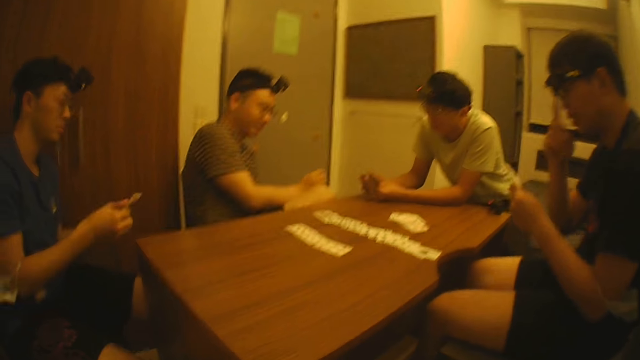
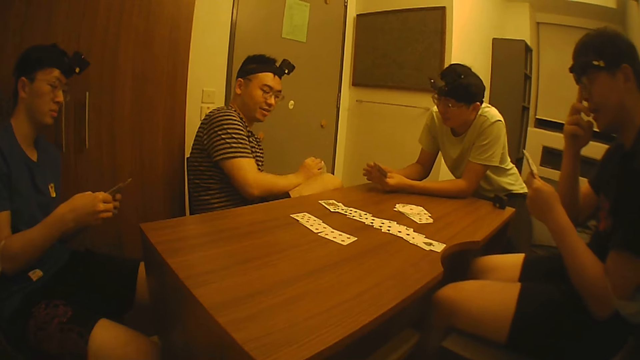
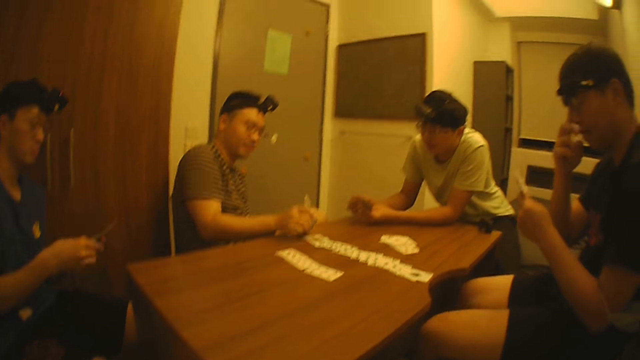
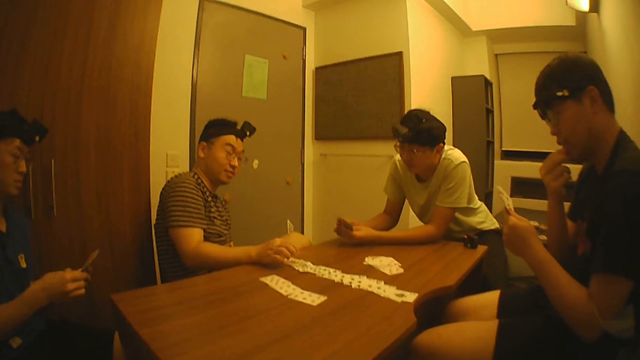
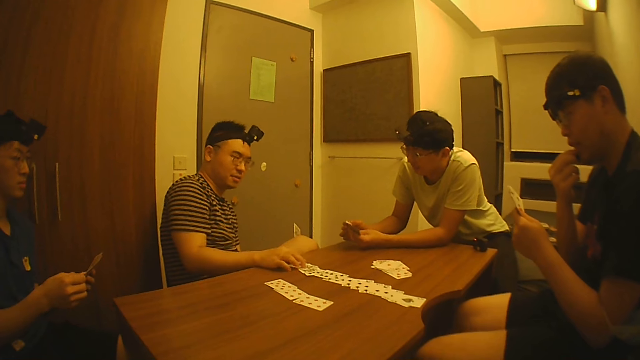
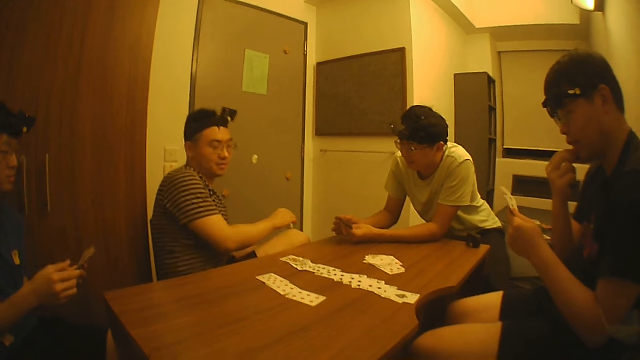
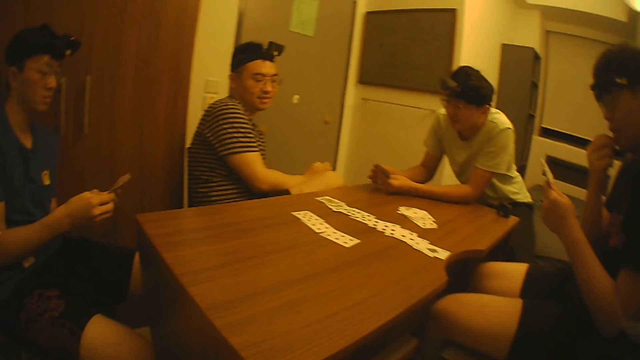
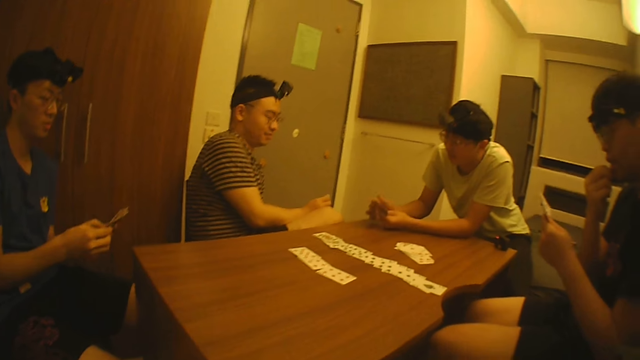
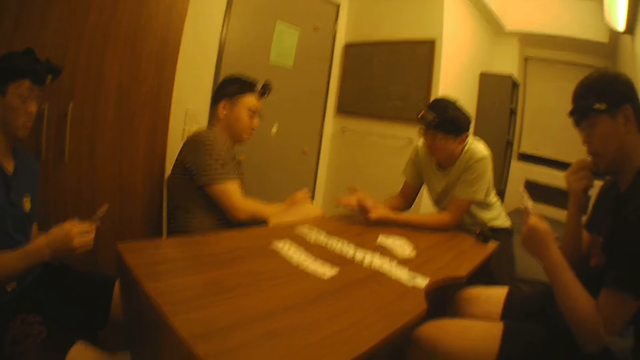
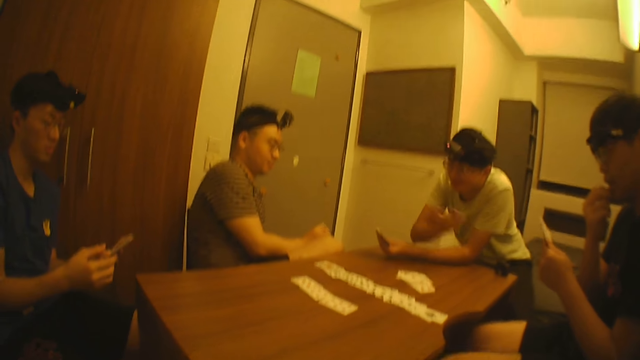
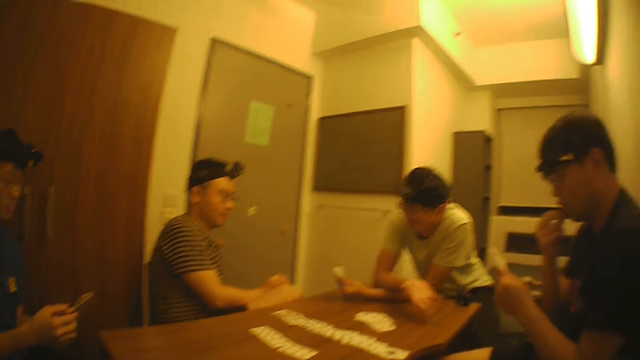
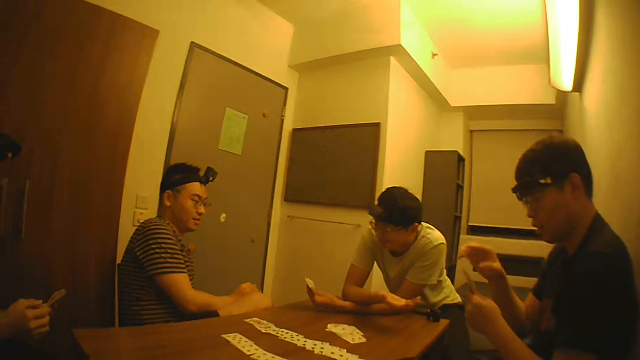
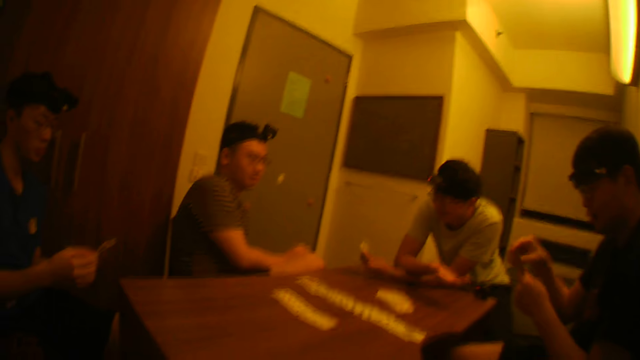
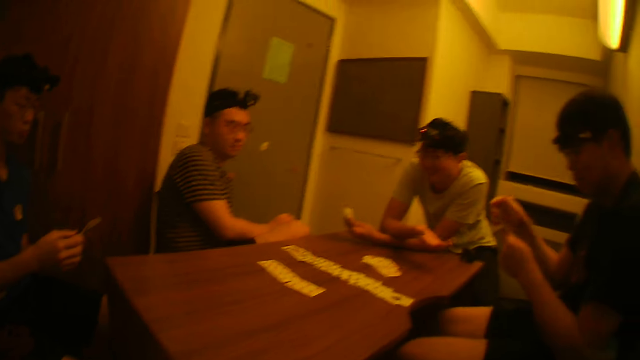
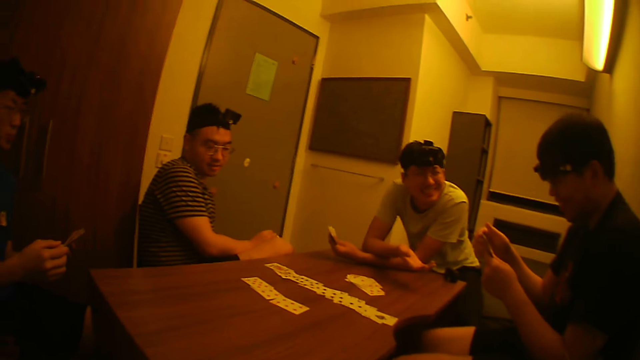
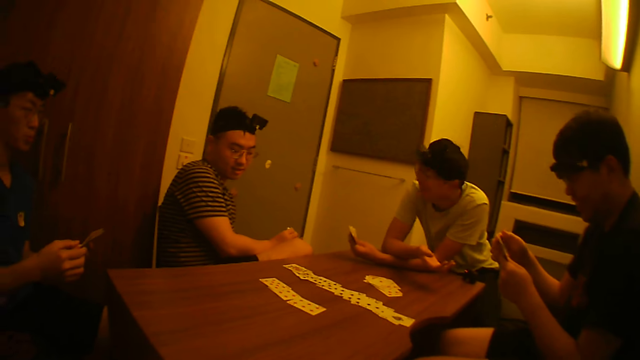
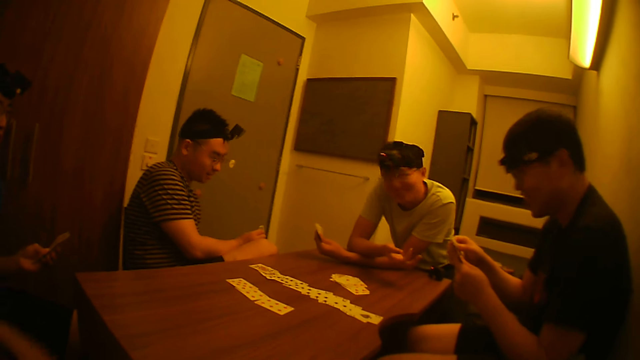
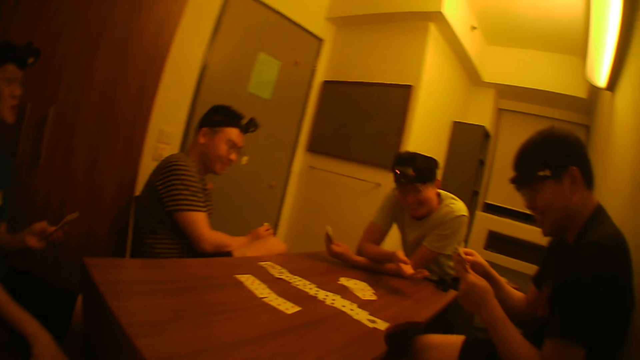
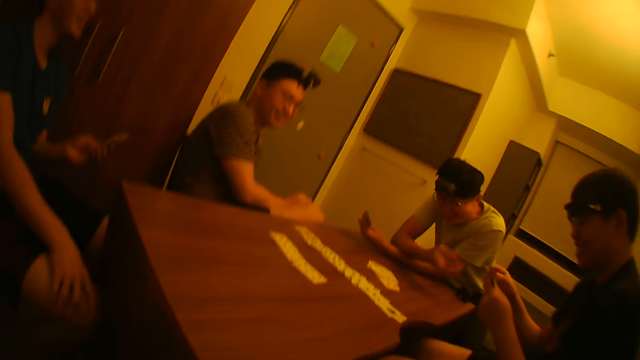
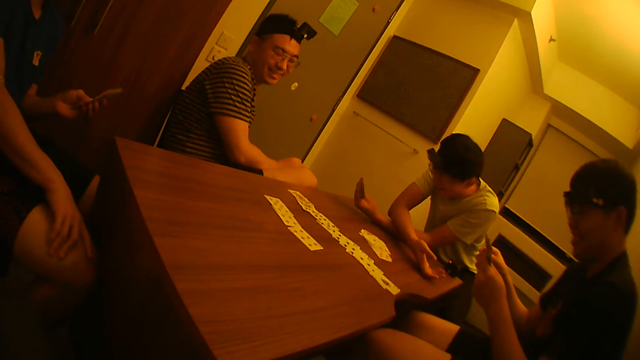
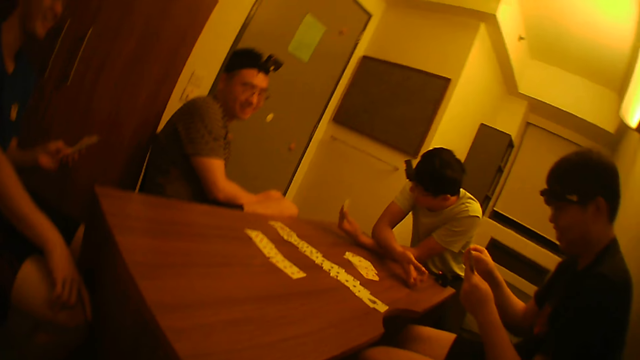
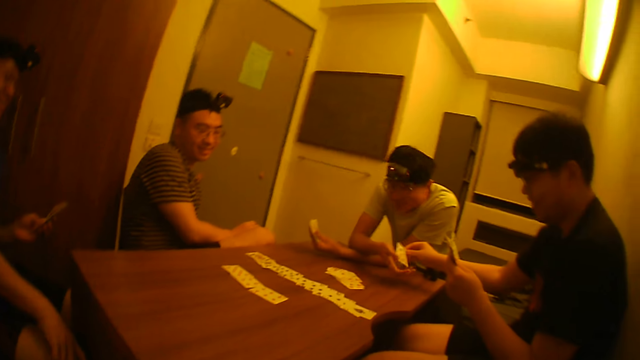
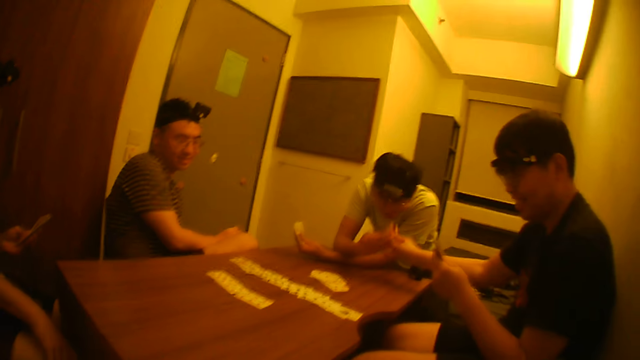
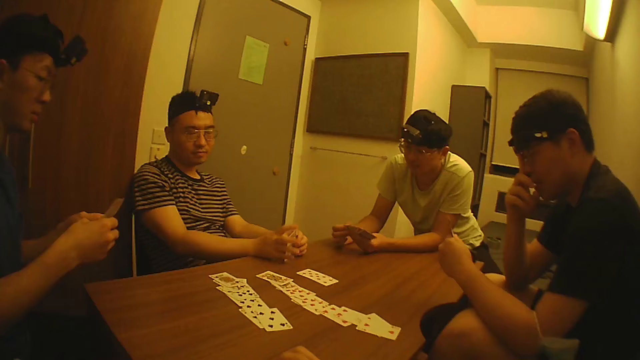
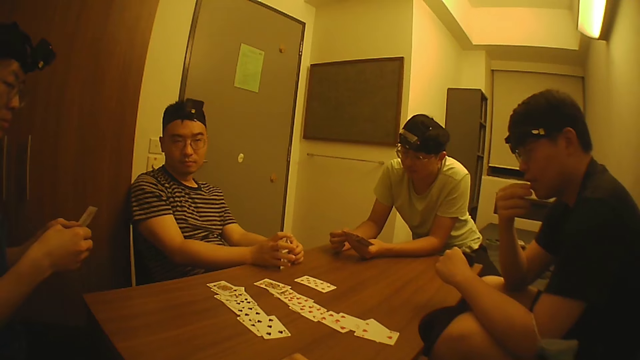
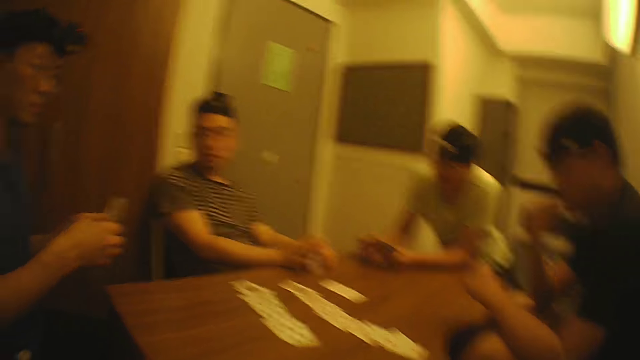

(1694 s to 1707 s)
A man adjusts the cards on the table with his hands. Another man touches the cards. A third man moves his hand. The third man interacts with a fourth man. The fourth man laughs. The third man collects another card from the fourth man.

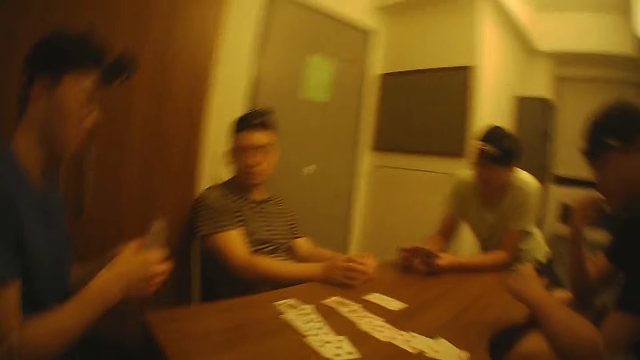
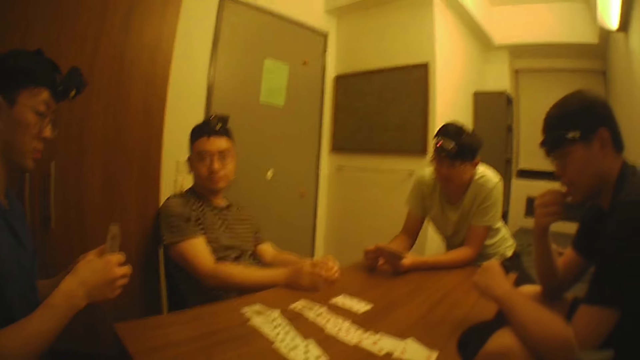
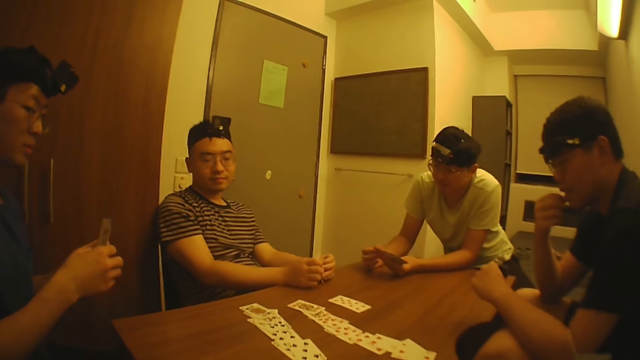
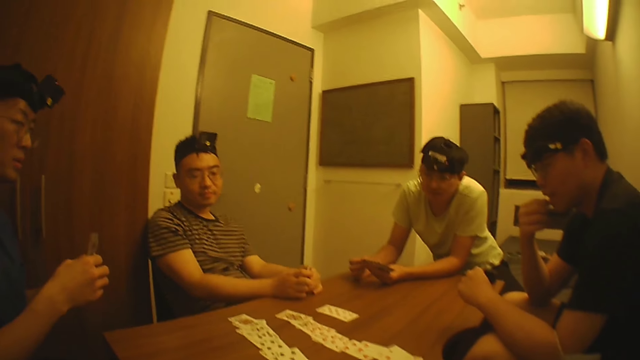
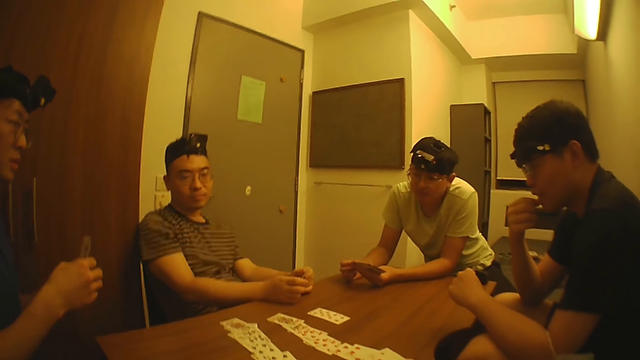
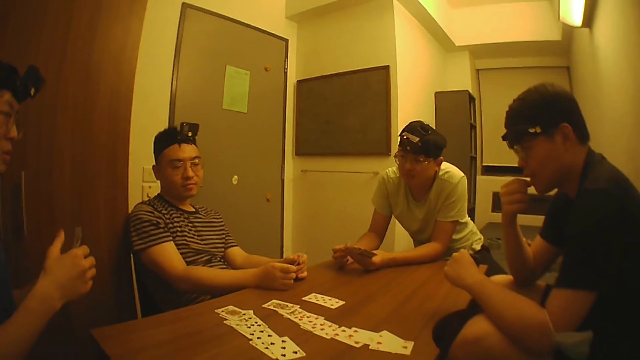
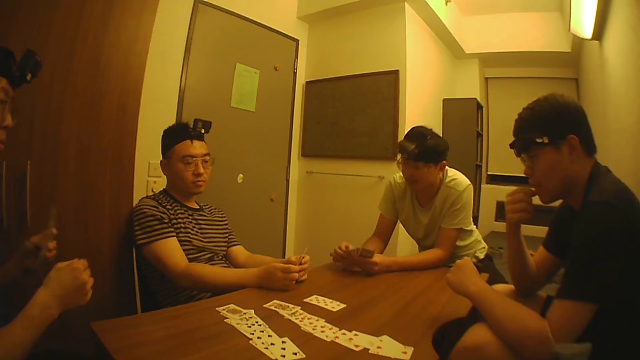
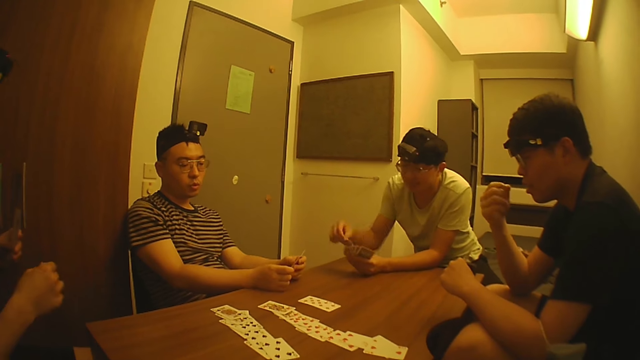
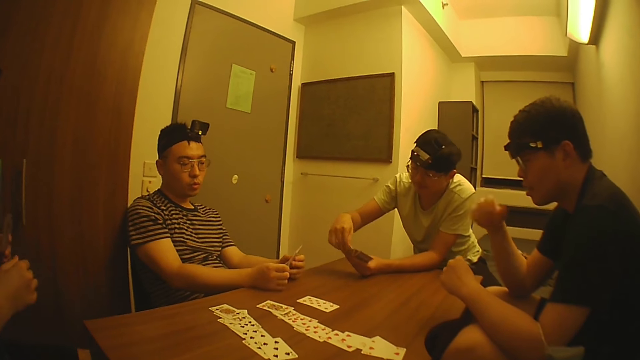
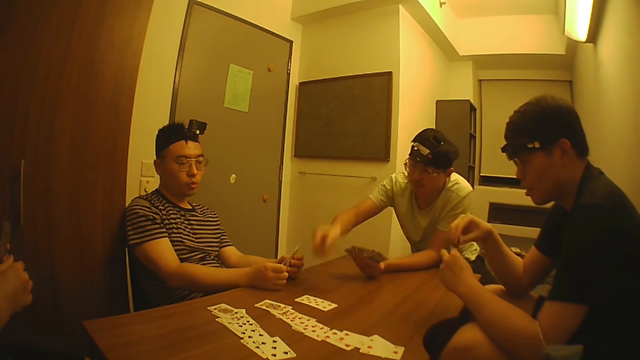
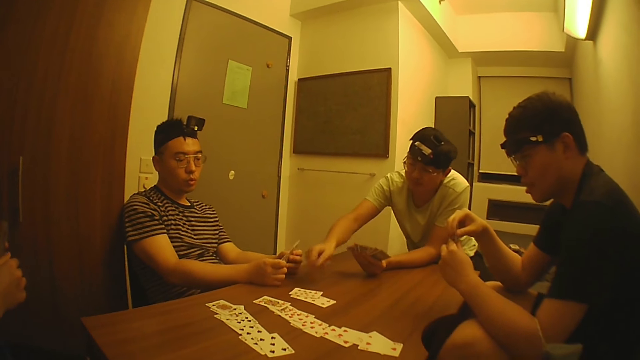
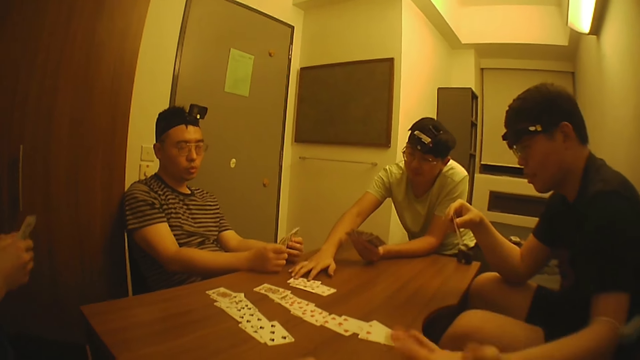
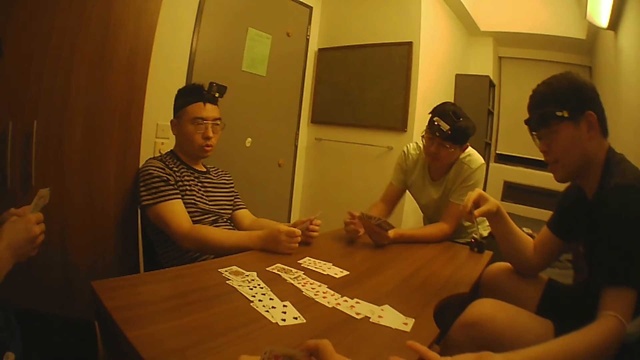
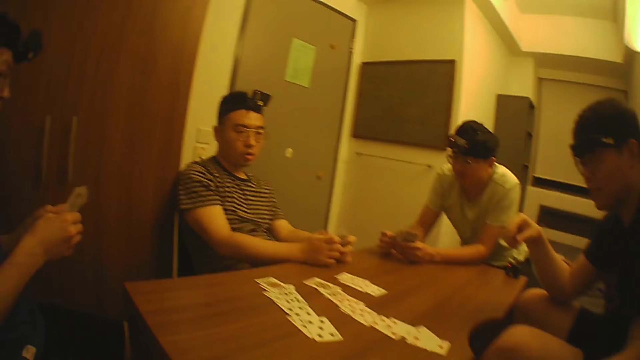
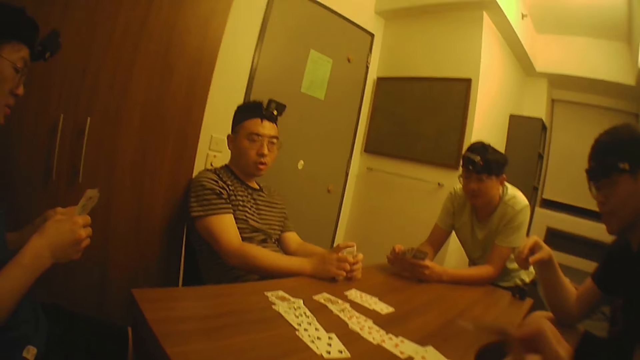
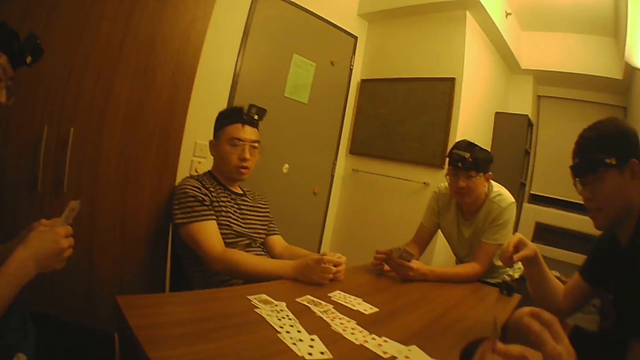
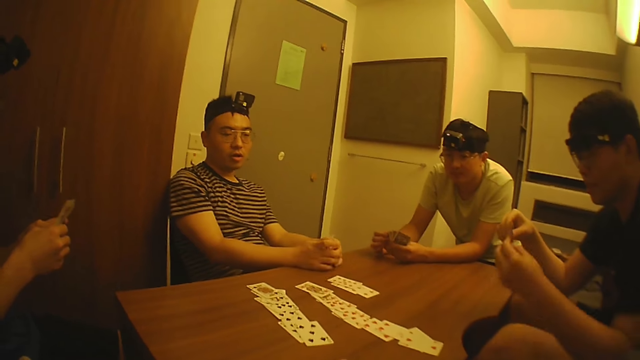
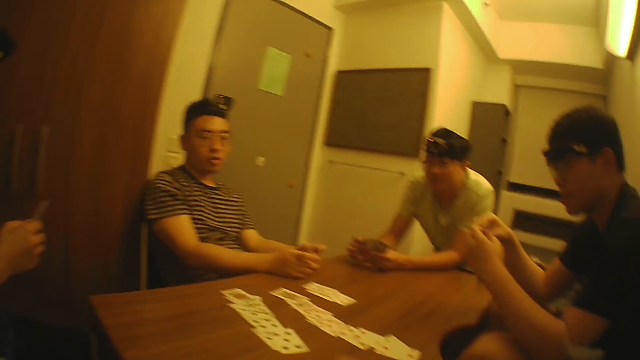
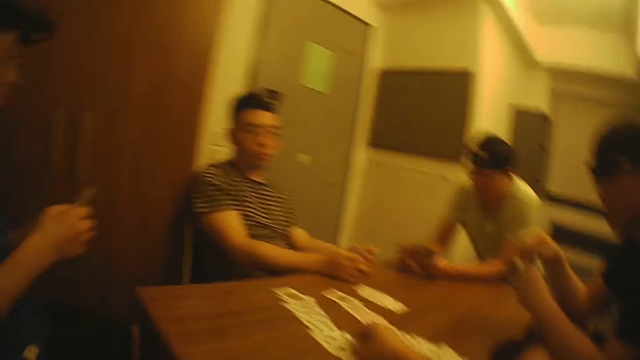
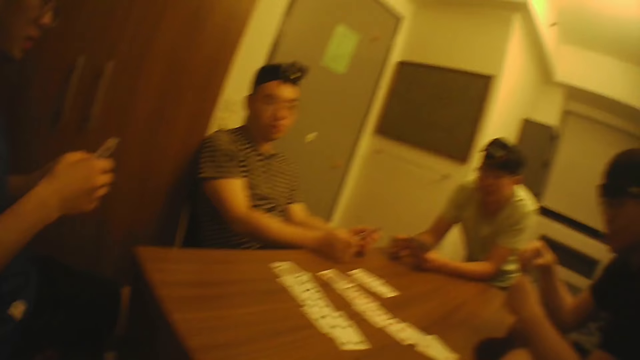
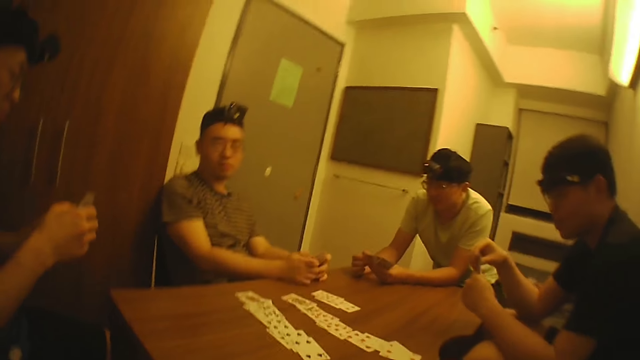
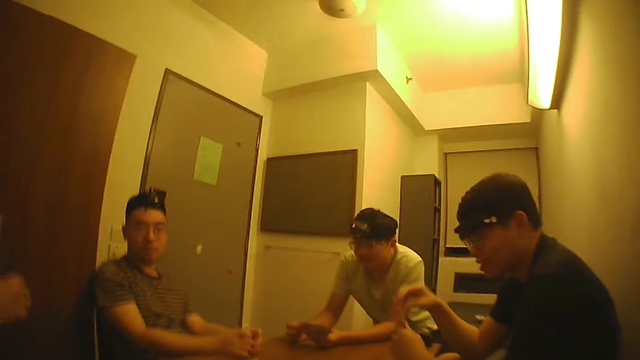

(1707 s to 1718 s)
The camera wearer talks. A man puts another card on the table with his right hand. The camera wearer puts a card on the table.
